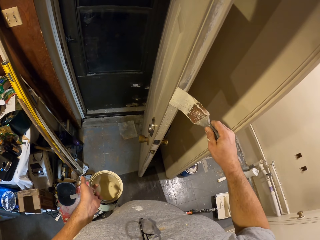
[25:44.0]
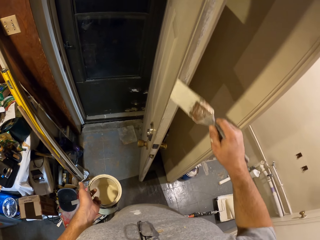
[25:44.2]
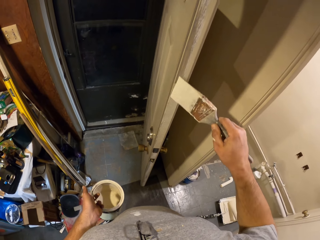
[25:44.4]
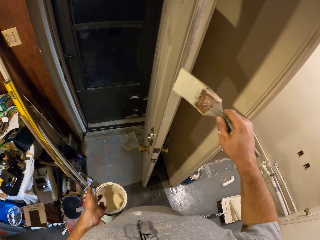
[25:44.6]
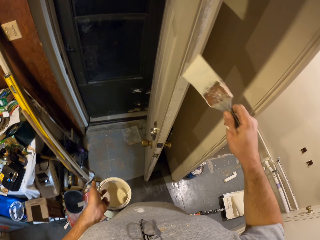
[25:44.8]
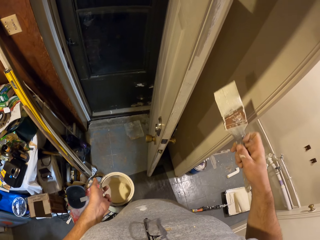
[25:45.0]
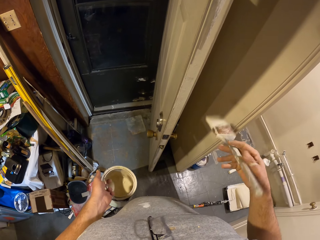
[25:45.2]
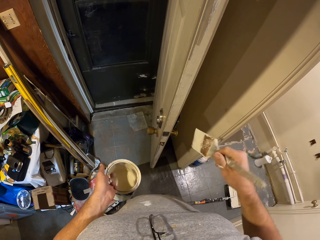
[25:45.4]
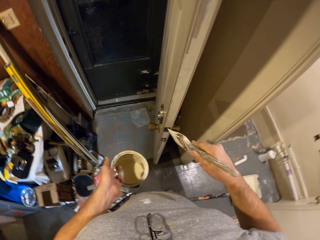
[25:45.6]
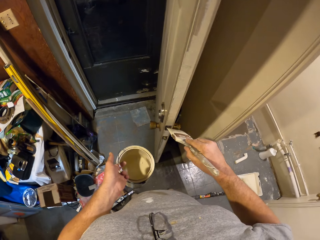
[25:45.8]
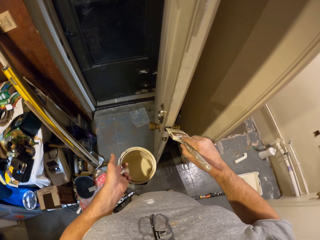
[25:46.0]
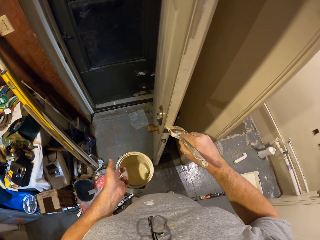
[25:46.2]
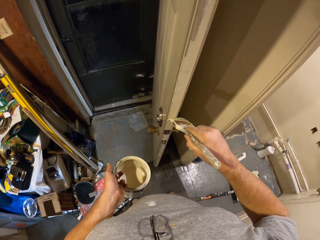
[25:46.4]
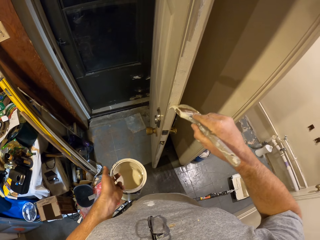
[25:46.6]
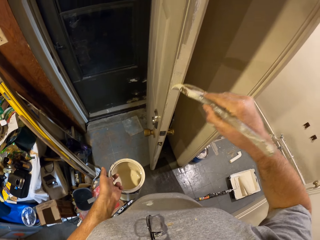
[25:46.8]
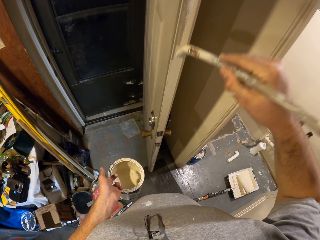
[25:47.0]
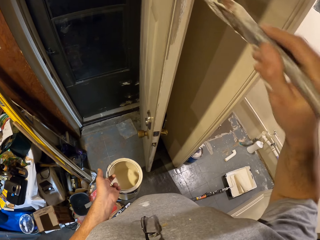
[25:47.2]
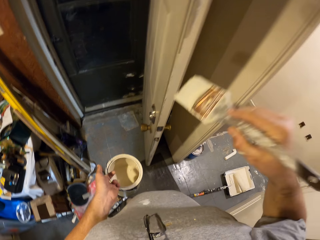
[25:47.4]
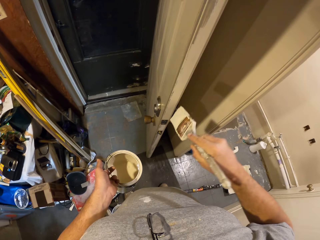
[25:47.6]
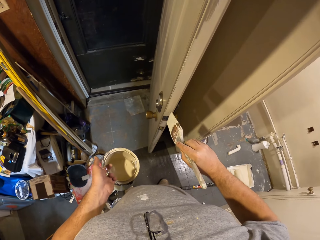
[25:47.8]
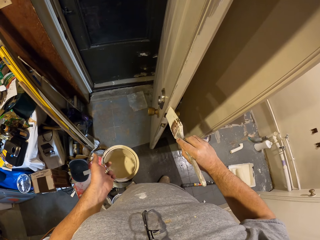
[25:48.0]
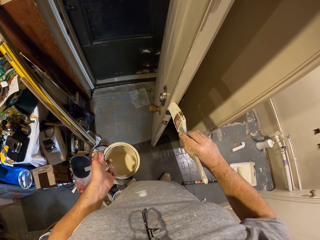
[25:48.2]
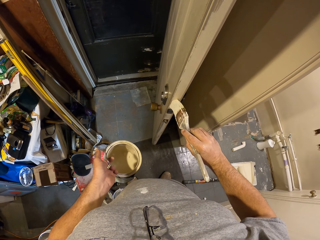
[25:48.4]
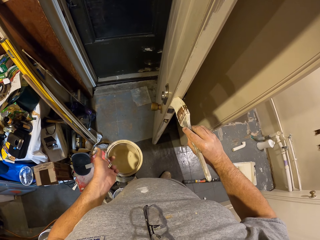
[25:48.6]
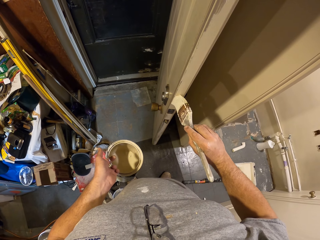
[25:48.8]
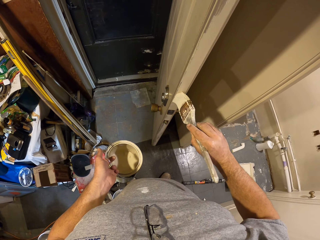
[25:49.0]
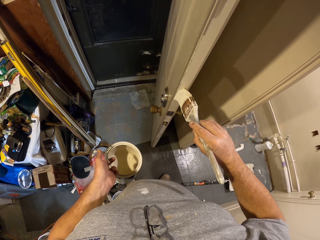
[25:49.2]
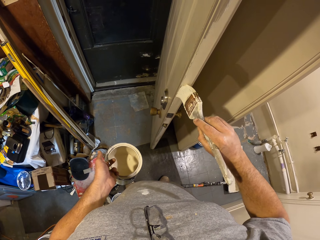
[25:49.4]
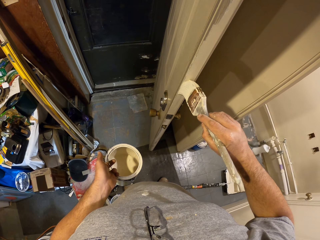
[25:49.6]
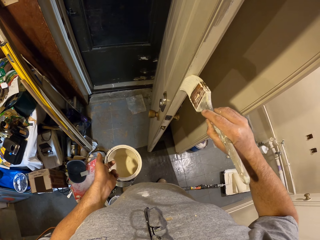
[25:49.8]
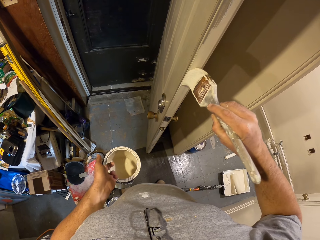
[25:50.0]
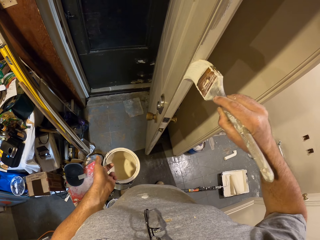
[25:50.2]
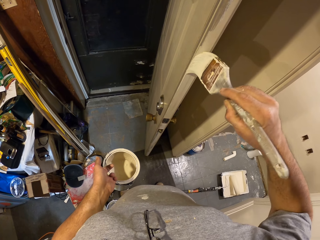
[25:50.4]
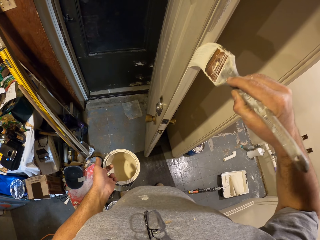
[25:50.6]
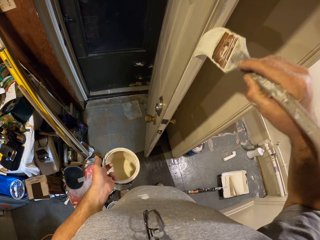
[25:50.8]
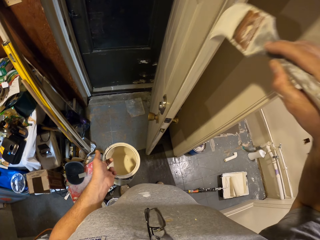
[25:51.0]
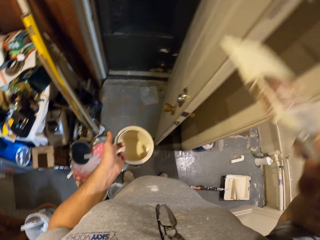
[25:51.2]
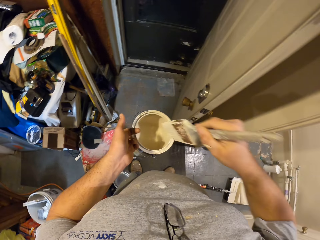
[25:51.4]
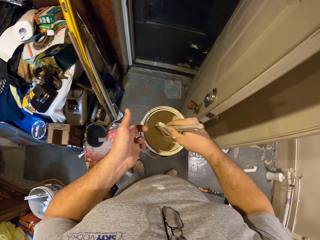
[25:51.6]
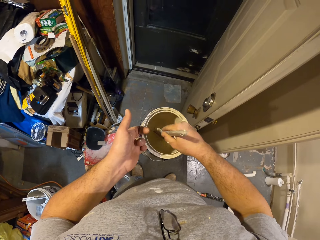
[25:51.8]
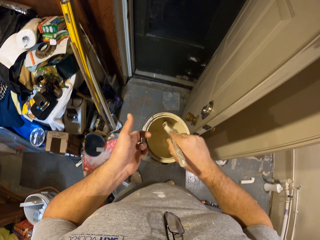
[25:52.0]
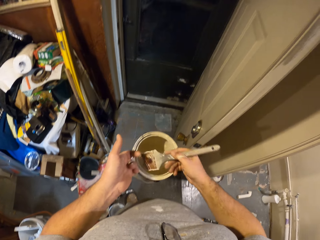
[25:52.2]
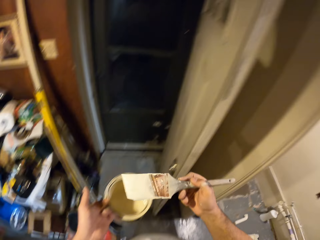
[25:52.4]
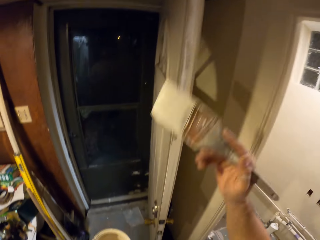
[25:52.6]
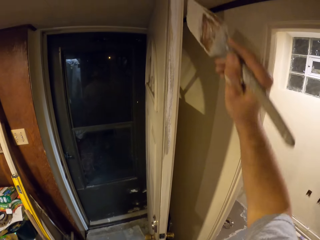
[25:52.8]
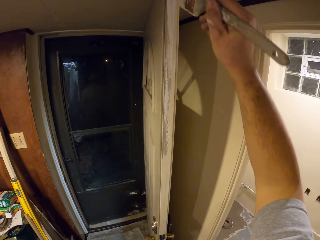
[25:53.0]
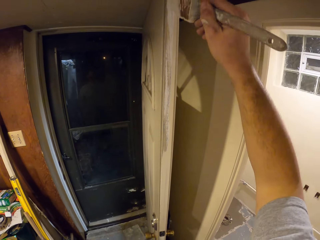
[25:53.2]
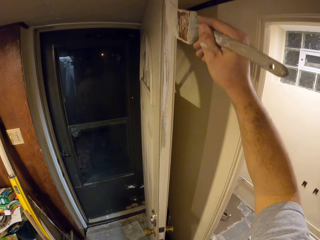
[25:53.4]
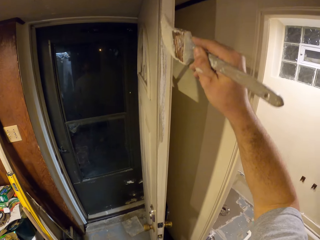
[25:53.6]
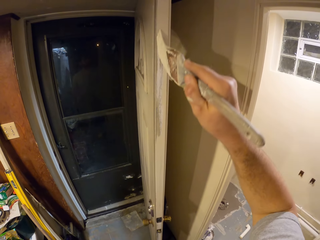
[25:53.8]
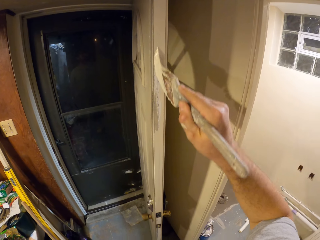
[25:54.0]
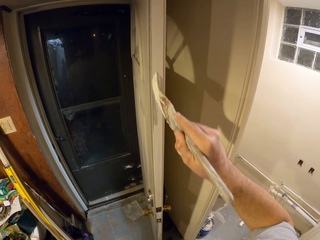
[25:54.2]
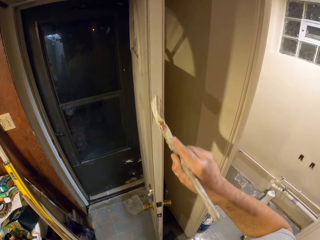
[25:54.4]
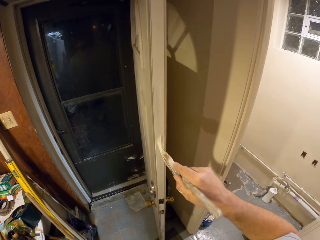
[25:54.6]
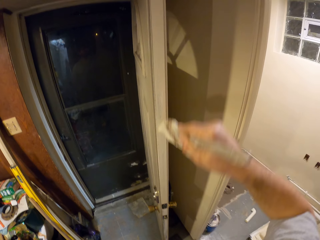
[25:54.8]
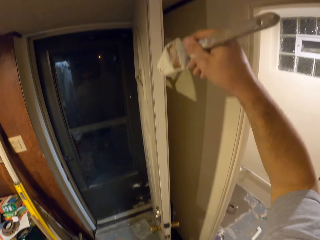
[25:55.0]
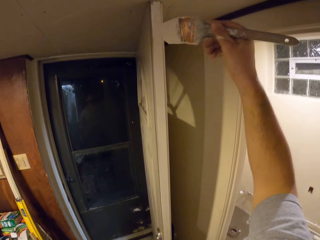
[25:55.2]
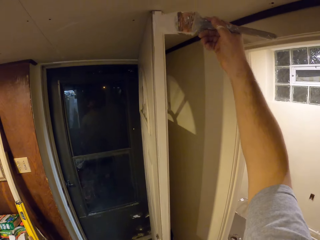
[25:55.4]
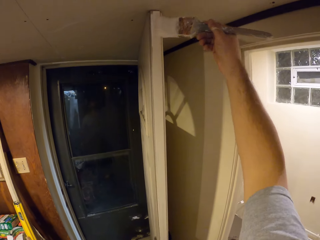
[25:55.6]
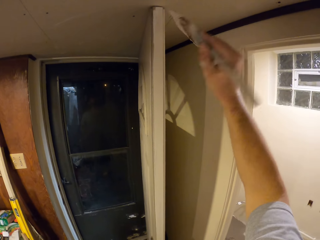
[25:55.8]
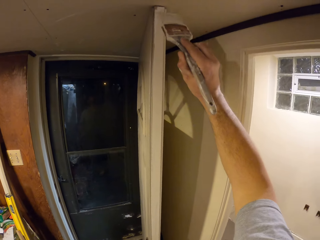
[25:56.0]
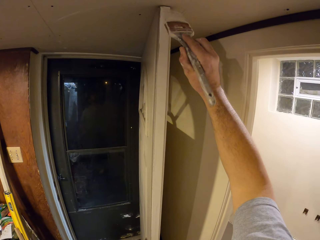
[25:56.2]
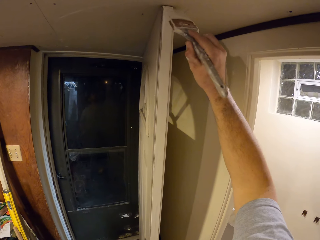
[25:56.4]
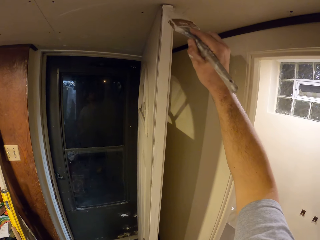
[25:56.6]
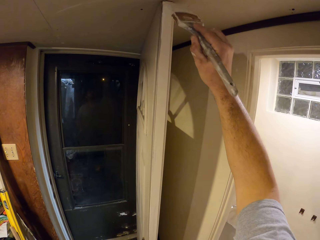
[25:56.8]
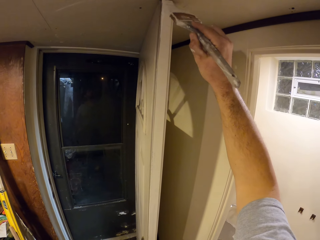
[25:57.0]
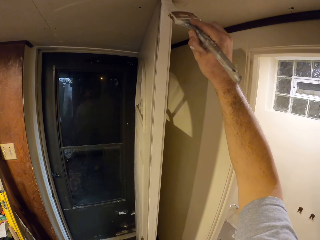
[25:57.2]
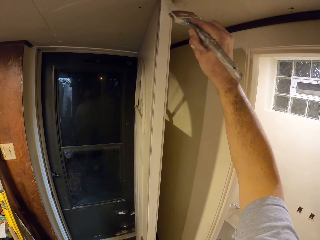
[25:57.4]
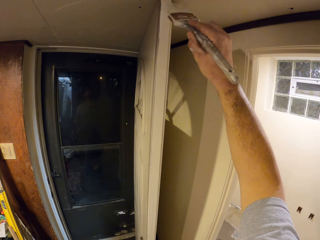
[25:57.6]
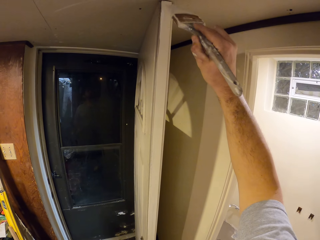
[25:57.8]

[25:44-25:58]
The camera wearer scoops paint from the bucket of paint in his left hand with the paint brush. He paints the side of the door with the paint brush in his right hand.

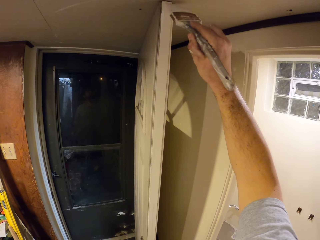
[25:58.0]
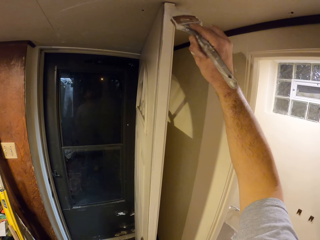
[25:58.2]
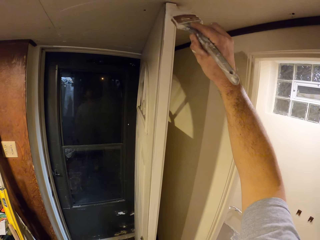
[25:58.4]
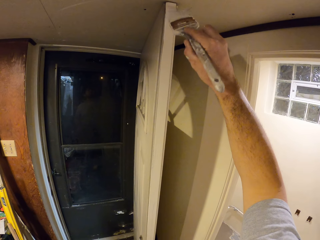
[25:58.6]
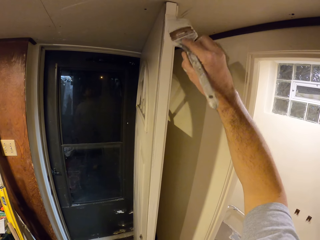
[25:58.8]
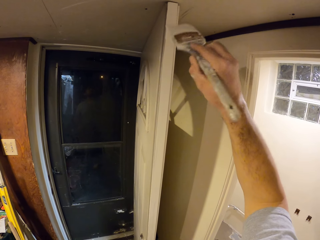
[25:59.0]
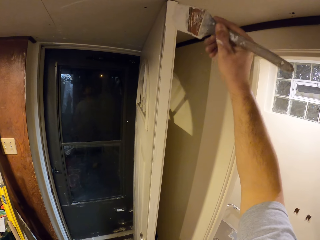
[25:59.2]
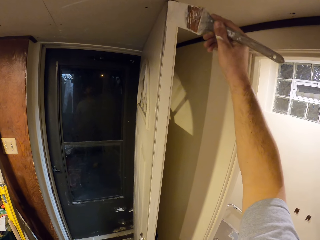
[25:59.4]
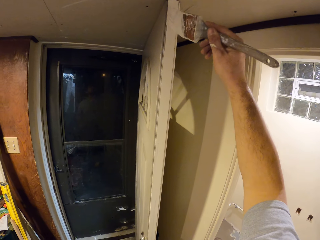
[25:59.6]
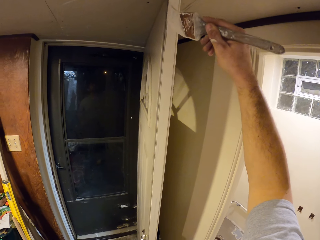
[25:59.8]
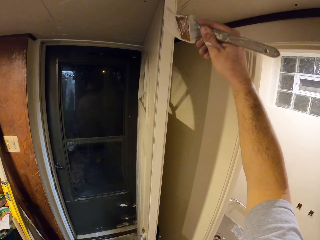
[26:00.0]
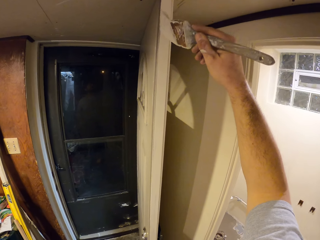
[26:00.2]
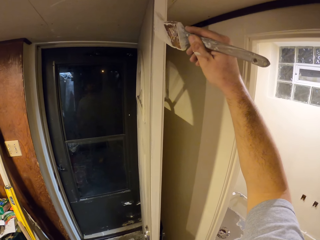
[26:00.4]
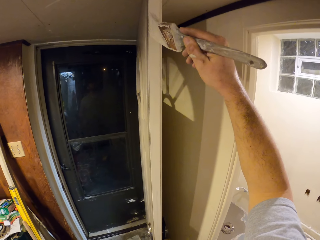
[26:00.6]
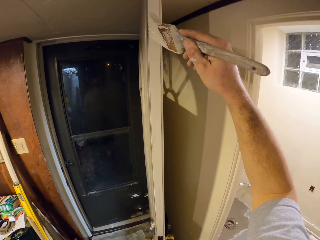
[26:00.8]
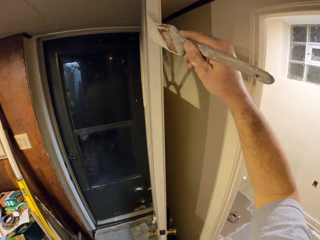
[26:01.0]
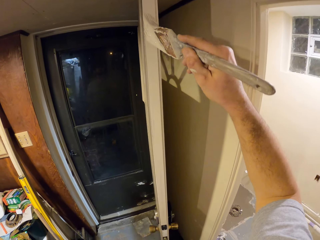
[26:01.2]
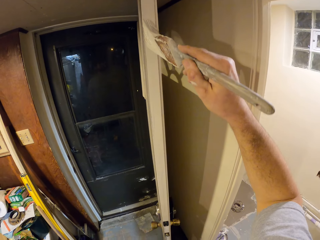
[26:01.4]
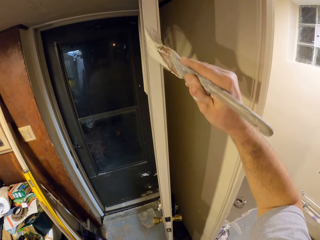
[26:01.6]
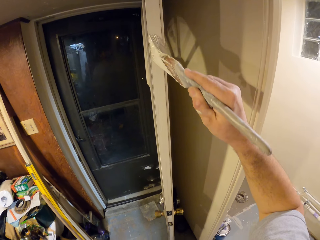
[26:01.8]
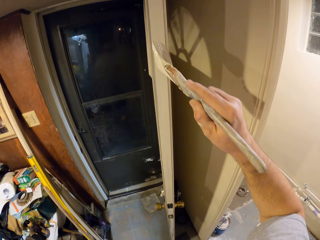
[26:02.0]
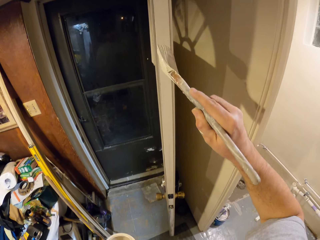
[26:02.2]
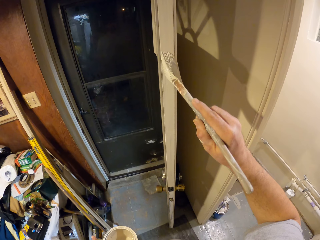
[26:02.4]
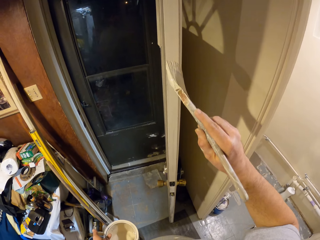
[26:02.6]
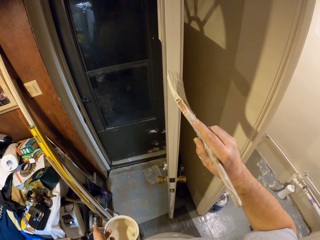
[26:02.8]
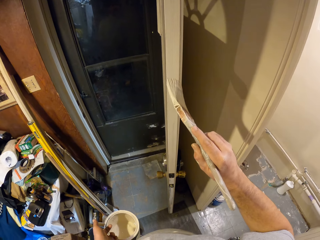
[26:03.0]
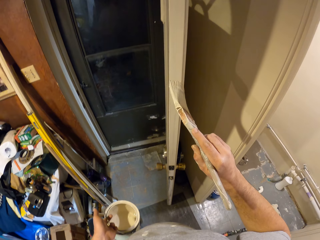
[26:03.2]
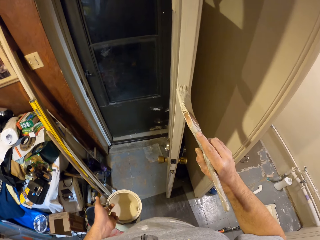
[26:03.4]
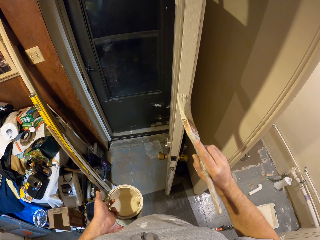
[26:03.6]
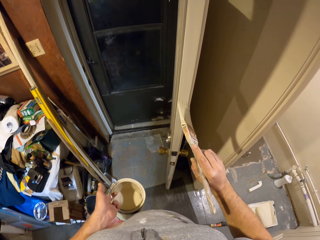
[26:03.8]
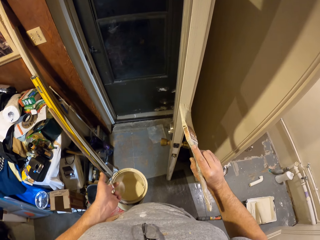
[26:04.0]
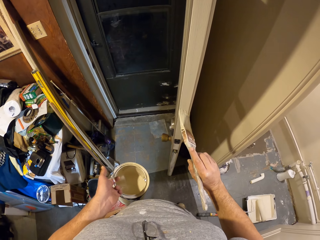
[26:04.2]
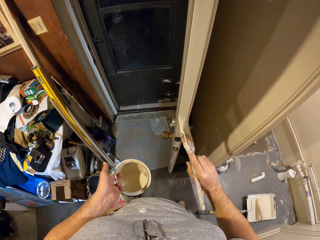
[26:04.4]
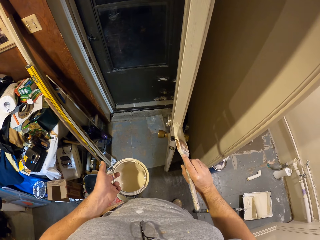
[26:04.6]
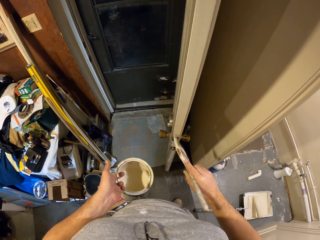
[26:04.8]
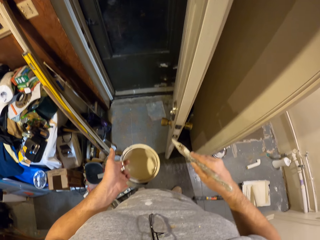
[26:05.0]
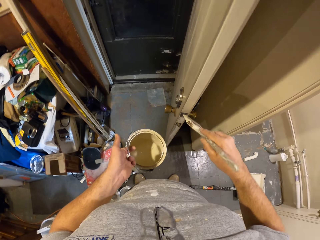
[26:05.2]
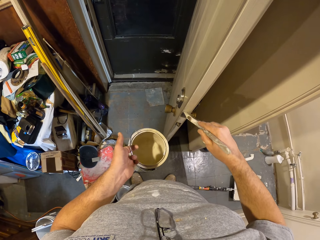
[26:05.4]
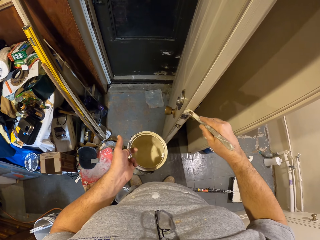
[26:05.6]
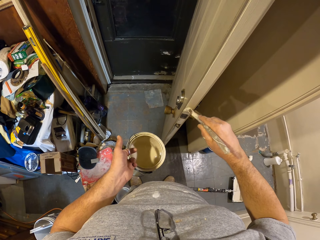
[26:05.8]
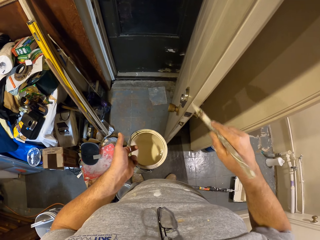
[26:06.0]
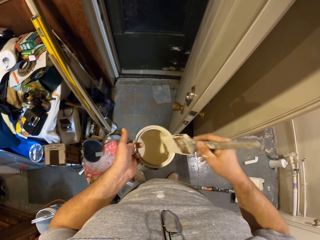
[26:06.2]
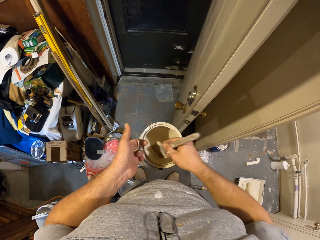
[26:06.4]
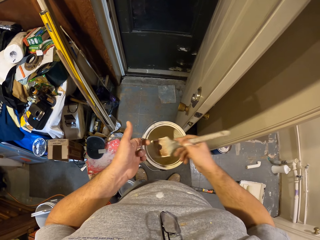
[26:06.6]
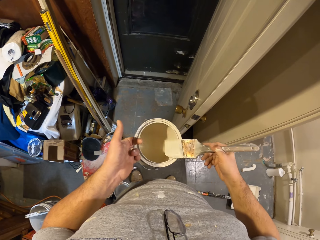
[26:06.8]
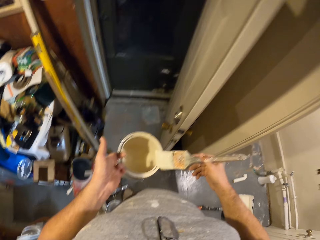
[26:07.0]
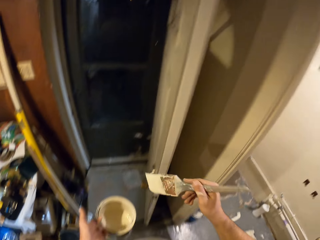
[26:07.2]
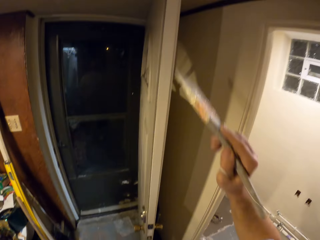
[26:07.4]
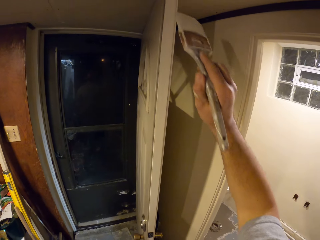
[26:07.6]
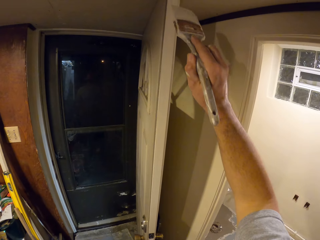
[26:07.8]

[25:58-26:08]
The camera wearer scoops paint from the bucket of paint in his left hand with the paint brush.
